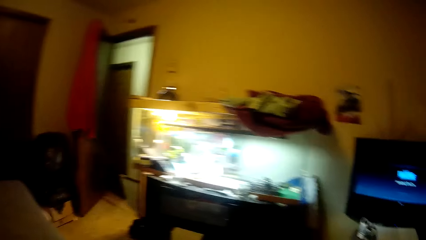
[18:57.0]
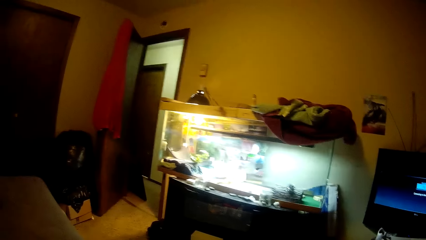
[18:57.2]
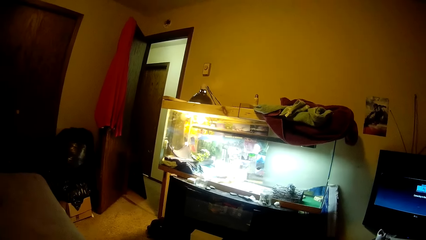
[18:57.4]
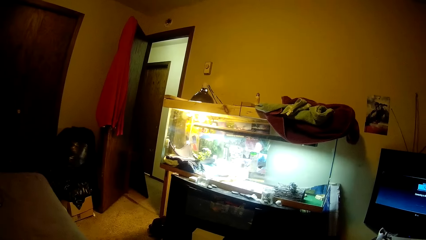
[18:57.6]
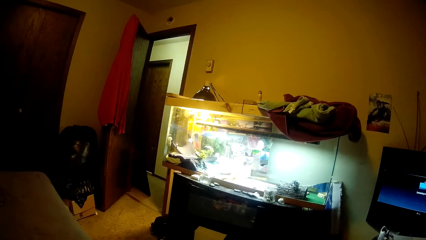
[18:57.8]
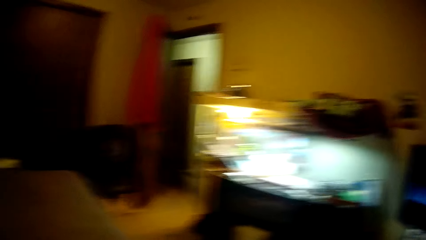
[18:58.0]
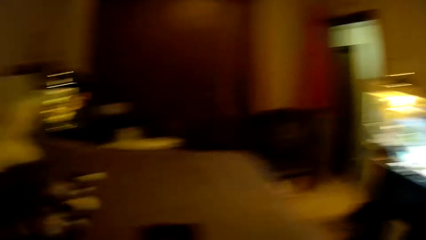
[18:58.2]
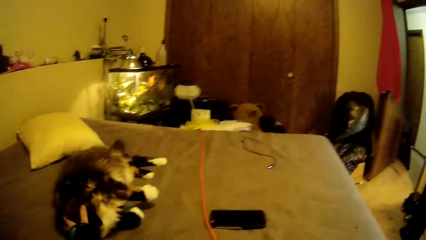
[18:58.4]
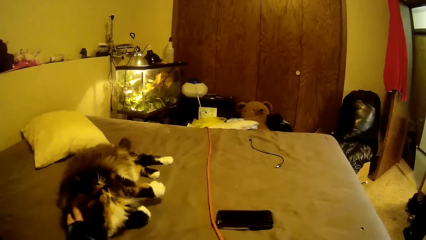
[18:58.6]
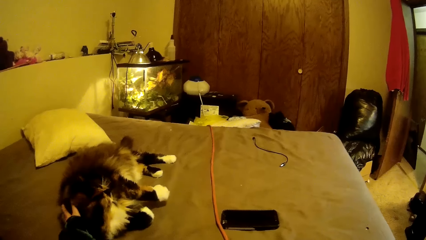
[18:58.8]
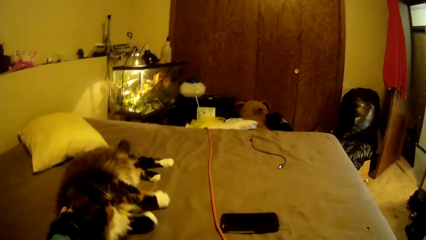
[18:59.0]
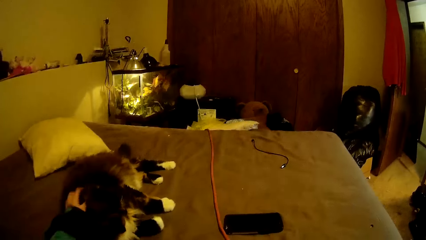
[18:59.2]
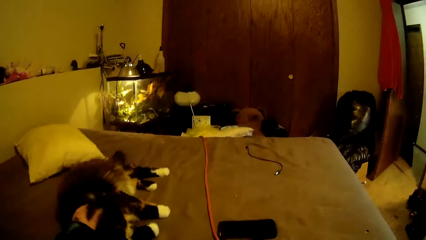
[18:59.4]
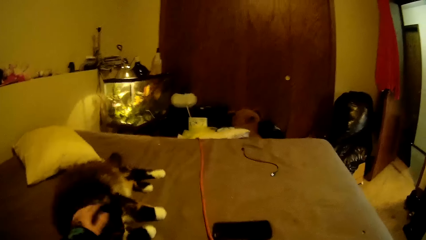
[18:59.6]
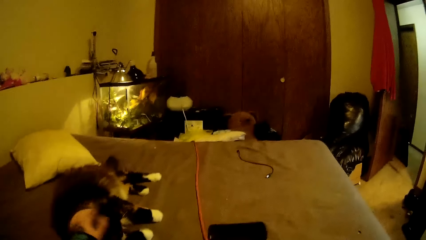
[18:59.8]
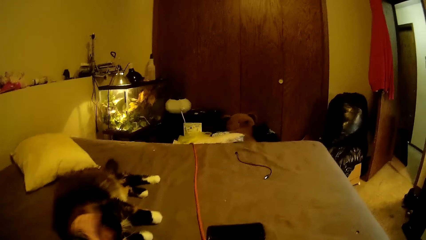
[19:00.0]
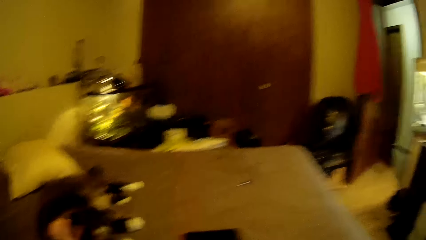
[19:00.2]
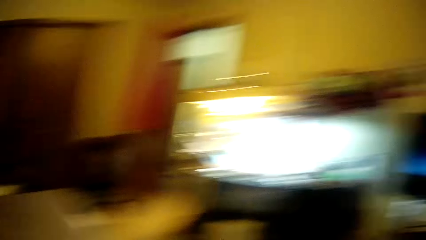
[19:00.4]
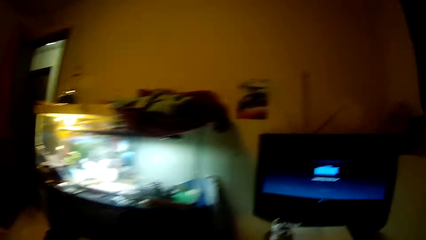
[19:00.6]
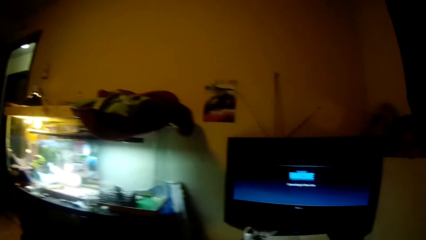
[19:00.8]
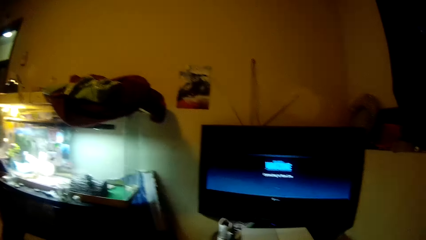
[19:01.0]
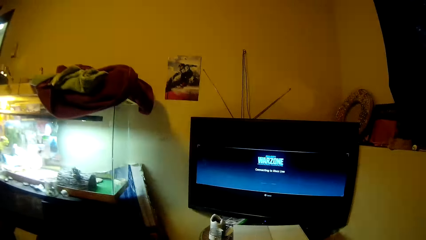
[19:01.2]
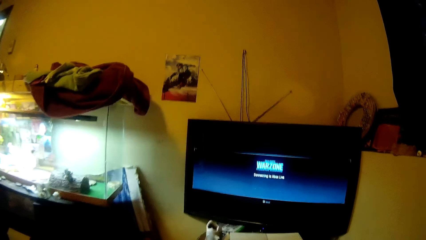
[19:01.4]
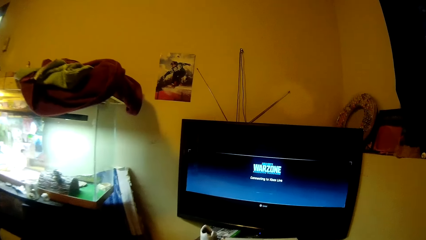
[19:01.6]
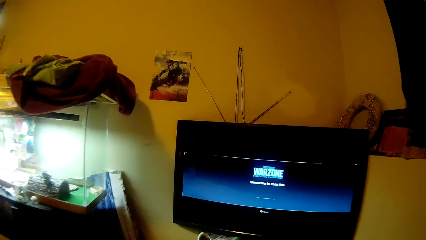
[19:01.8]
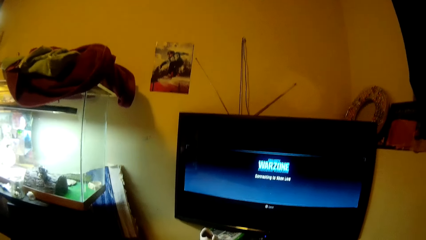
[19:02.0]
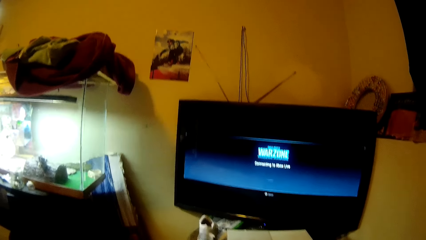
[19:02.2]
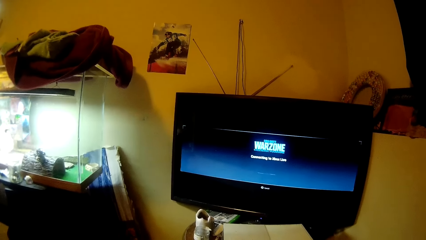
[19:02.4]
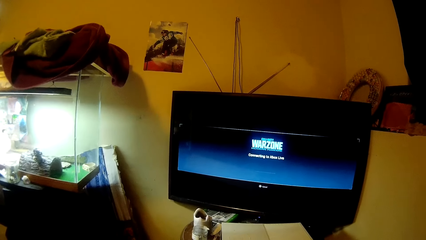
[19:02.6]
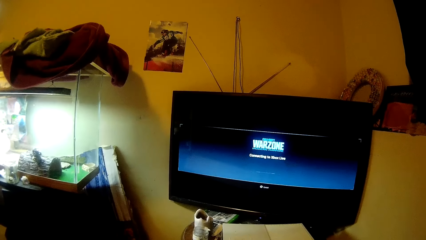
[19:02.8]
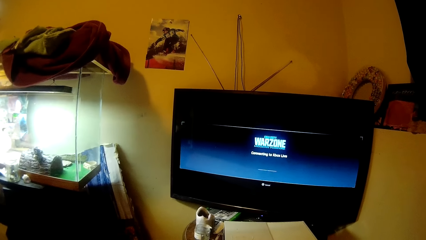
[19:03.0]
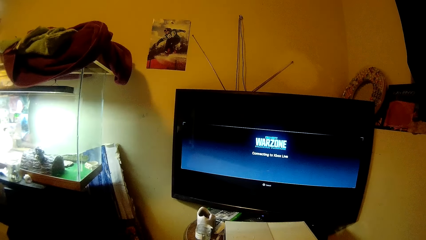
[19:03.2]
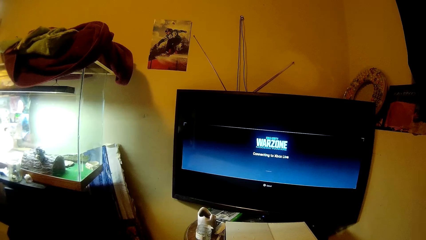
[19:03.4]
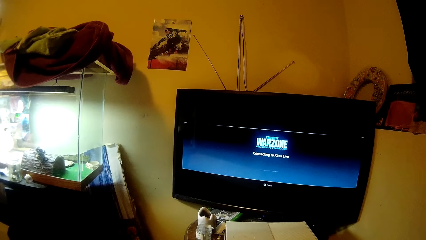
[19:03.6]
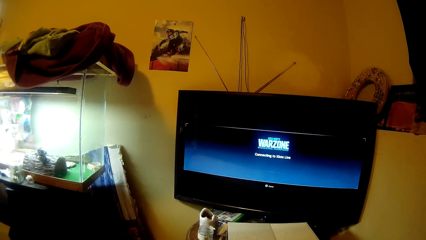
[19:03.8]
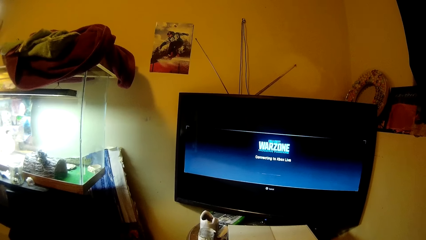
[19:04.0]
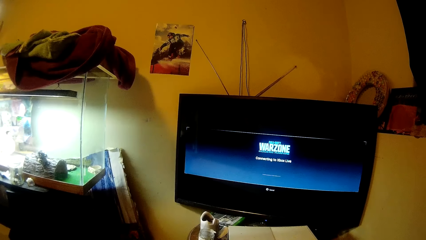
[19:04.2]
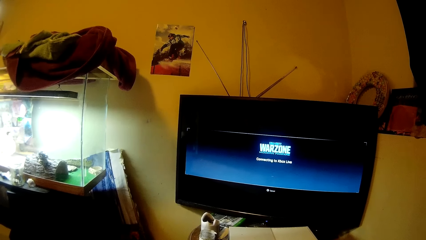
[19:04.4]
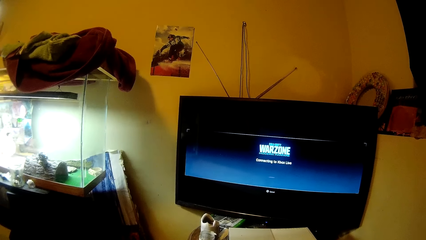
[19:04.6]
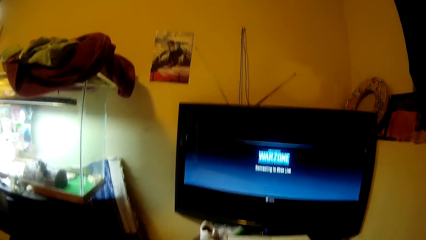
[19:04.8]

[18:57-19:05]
The camera wearer moves the camera around. They rub the dog gently. They move the camera around.

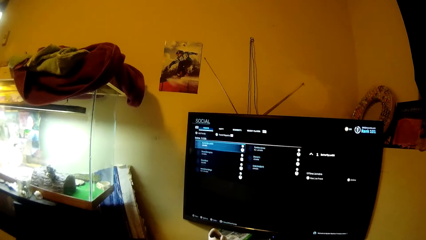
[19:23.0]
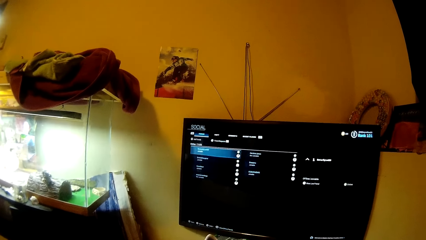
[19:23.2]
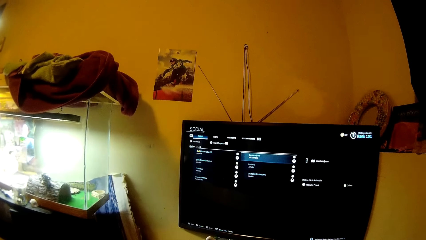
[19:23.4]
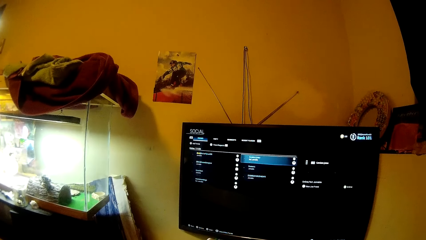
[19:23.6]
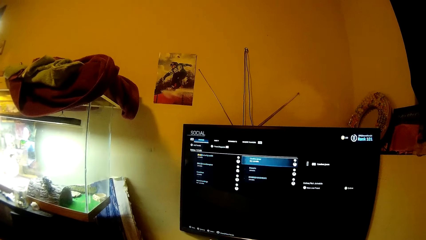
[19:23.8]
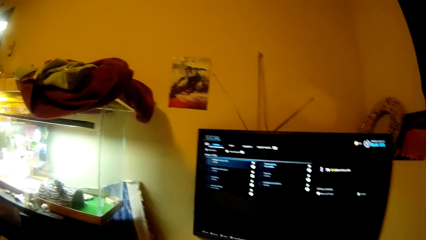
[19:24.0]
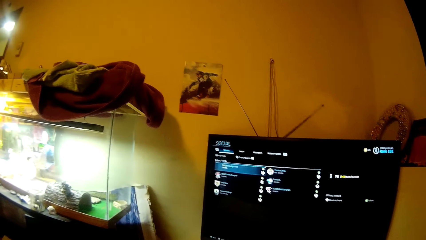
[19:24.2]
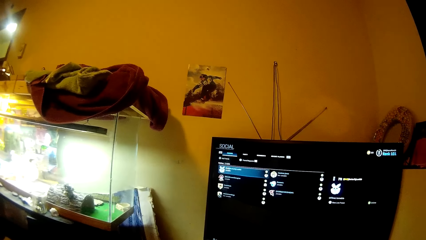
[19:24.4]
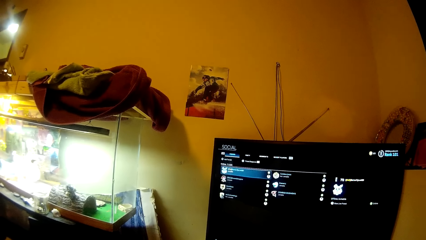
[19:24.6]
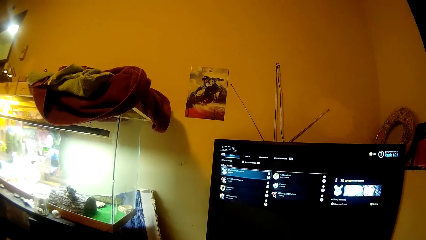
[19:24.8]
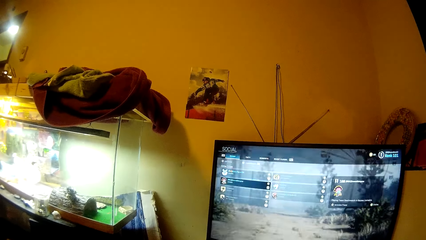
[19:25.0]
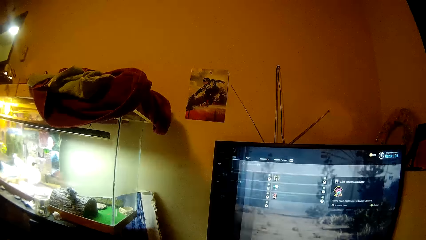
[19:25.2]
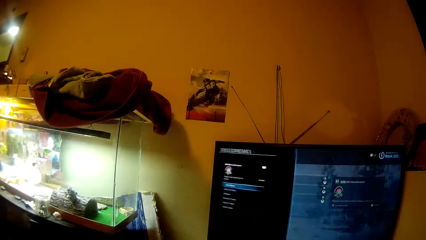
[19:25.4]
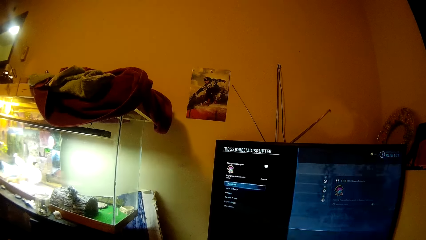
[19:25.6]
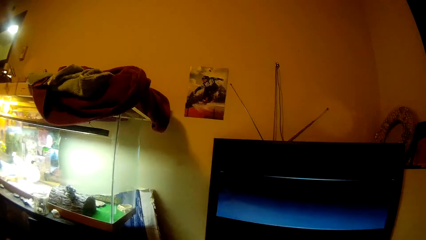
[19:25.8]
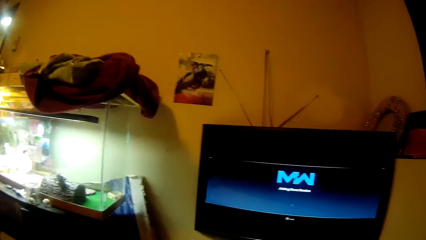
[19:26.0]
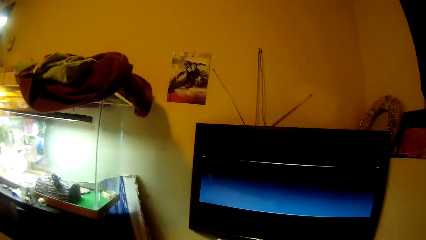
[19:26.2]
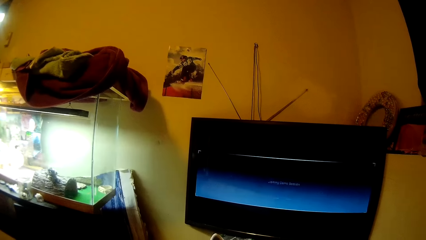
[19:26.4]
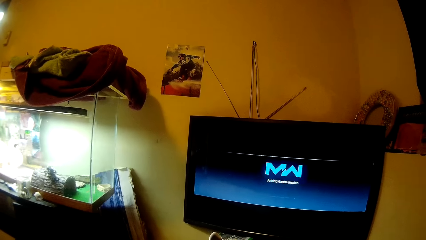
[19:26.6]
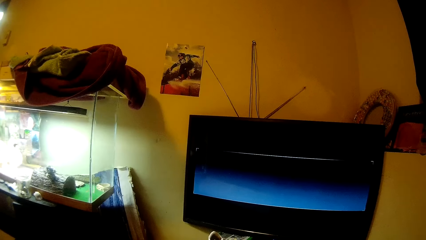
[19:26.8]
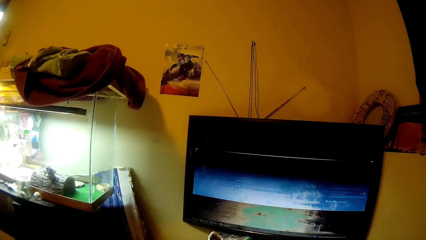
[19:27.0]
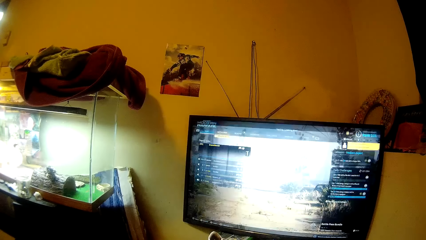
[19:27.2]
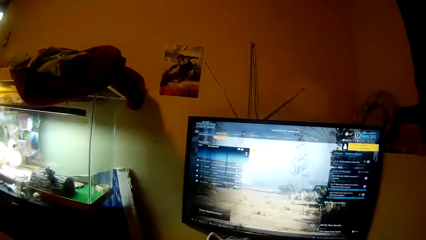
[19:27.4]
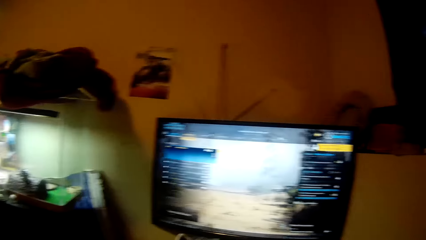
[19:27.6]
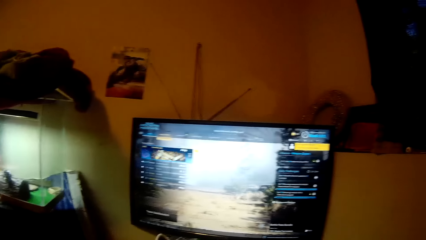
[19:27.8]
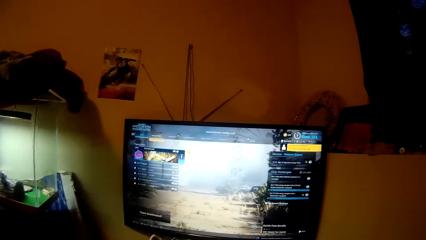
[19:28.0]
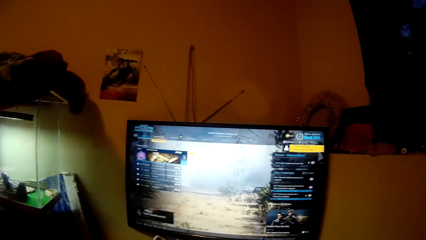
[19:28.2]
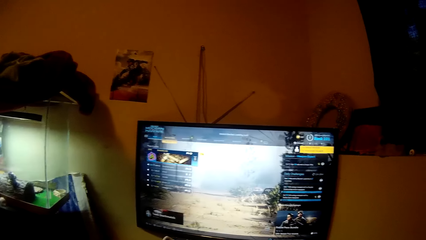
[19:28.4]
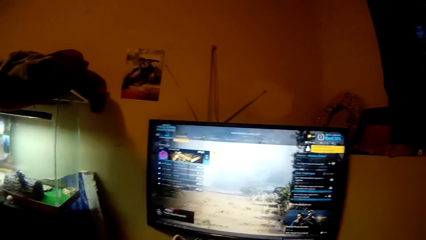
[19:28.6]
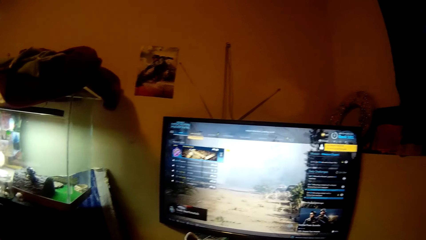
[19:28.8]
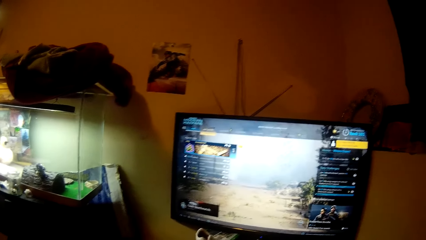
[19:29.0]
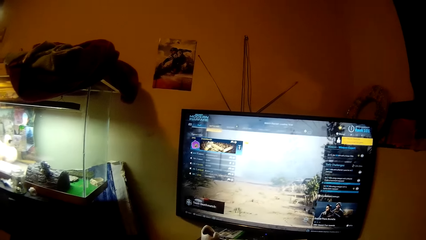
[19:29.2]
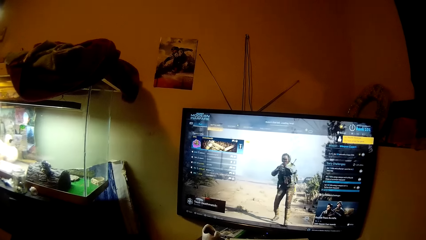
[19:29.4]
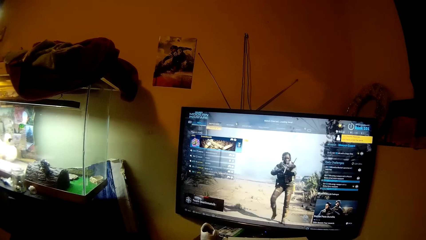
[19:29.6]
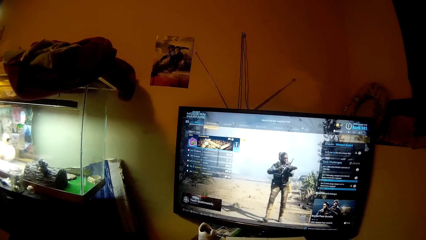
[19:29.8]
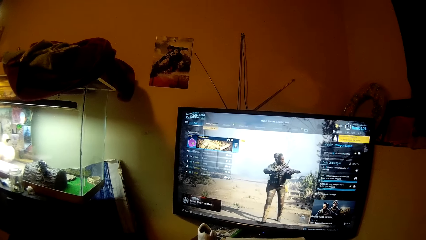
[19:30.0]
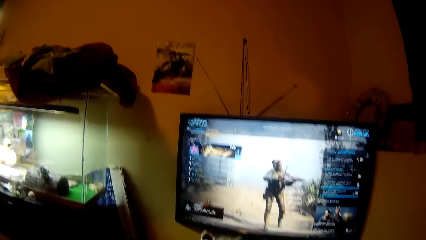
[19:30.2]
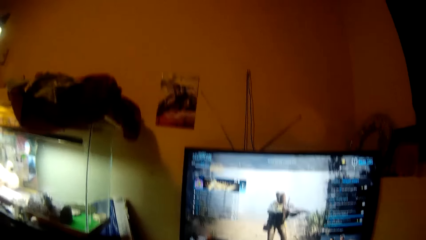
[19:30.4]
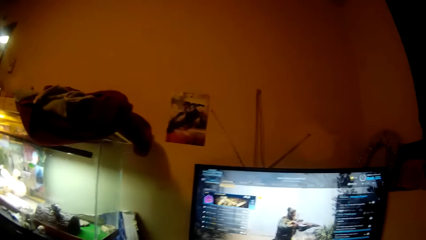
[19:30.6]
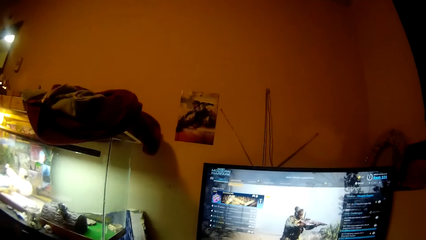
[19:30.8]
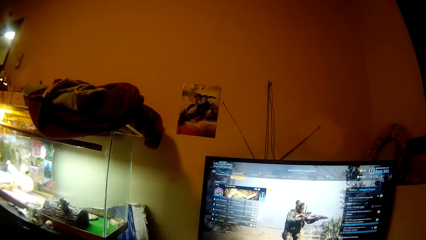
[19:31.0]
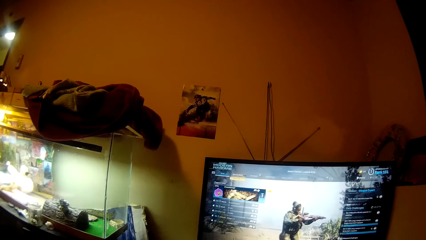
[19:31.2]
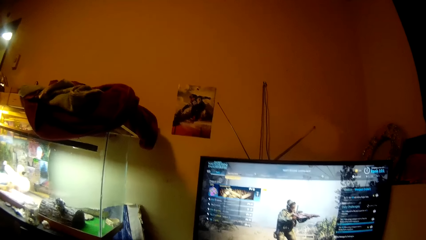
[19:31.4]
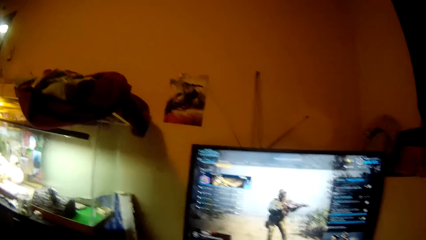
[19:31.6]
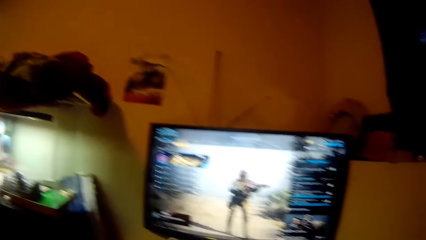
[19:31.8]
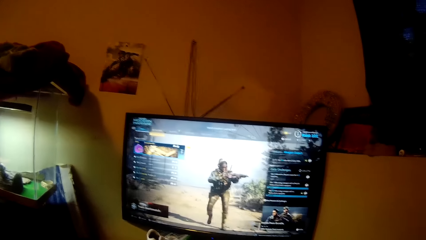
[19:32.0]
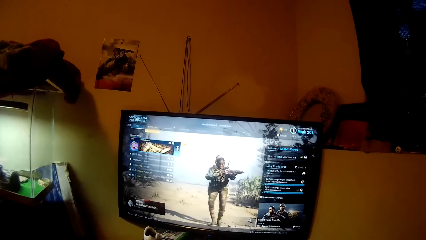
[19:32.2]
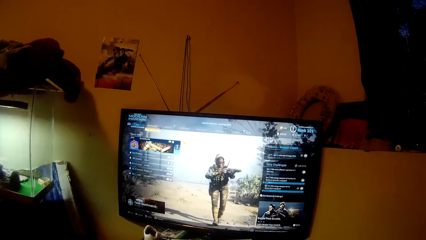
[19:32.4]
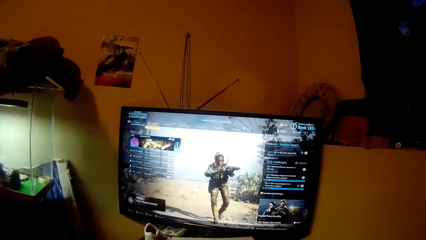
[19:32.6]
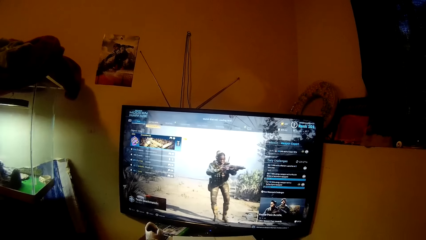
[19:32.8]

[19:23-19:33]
The camera wearer operates a television. They move the camera around. They play a video game.
